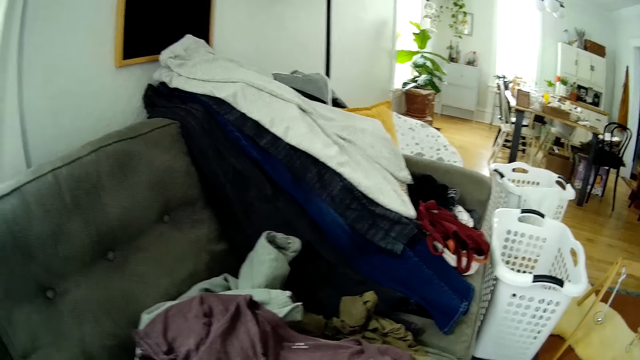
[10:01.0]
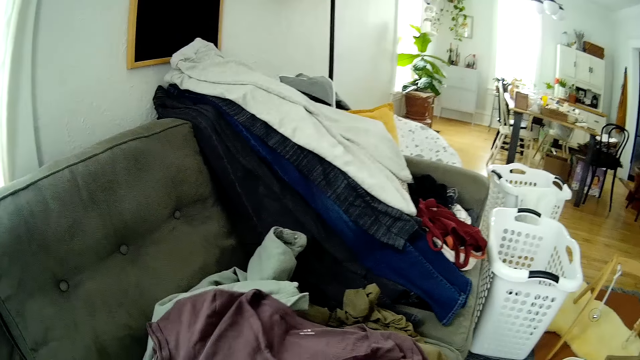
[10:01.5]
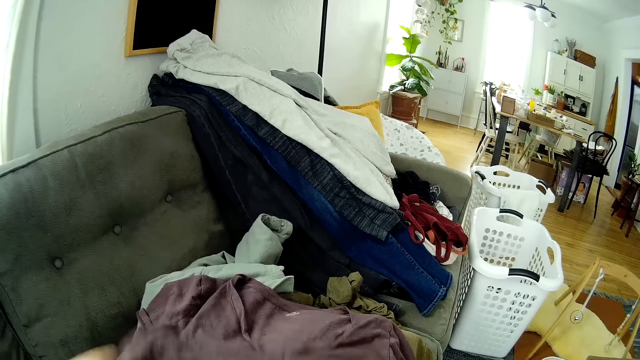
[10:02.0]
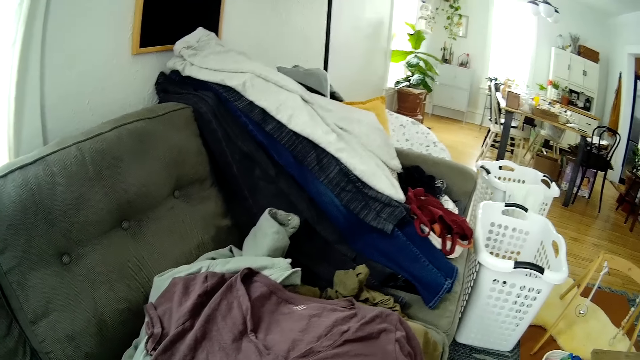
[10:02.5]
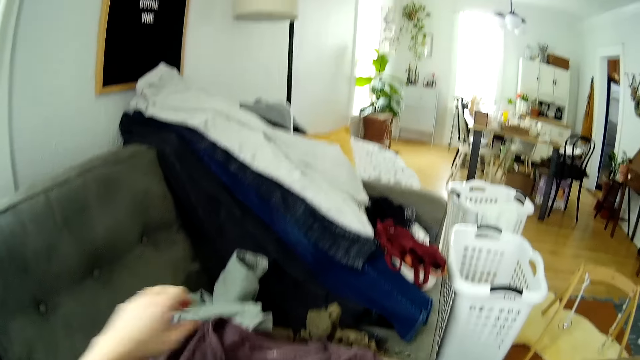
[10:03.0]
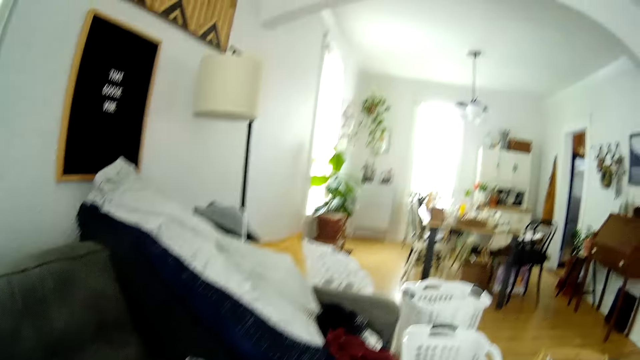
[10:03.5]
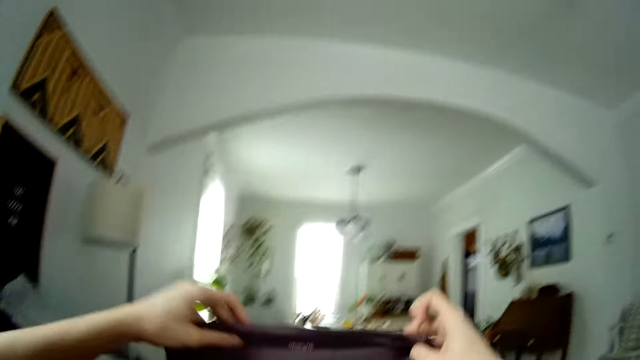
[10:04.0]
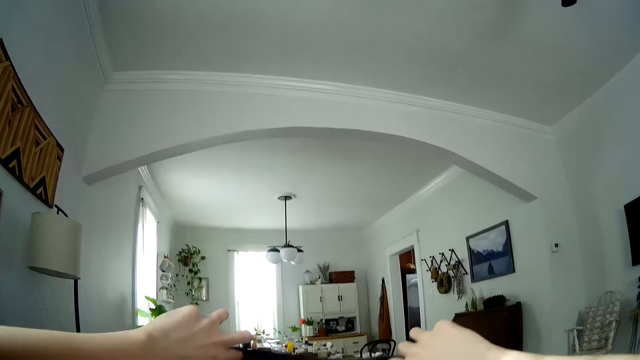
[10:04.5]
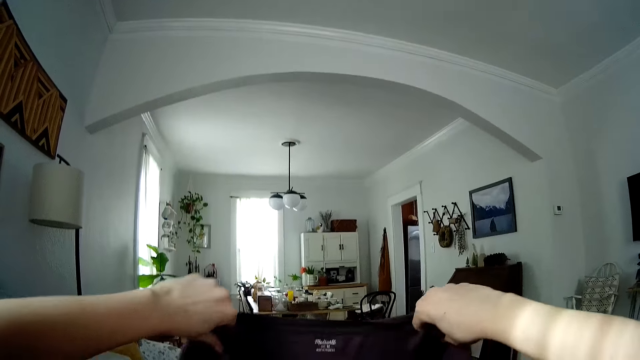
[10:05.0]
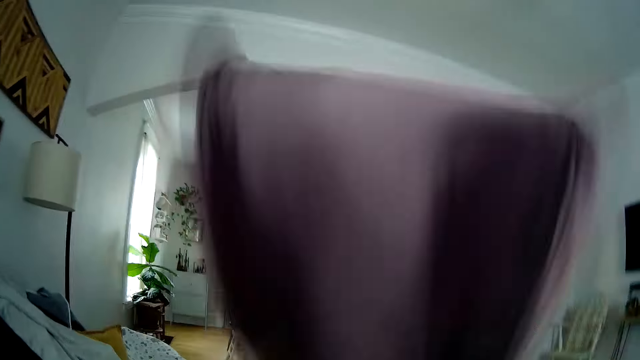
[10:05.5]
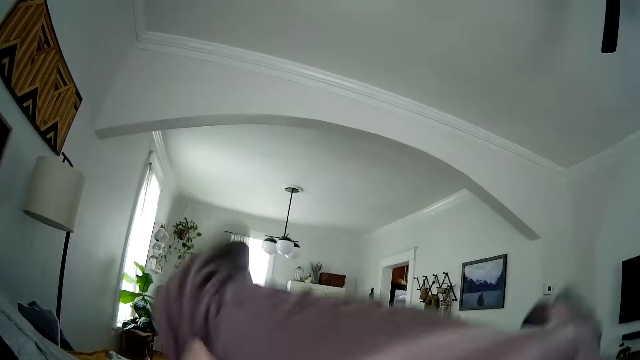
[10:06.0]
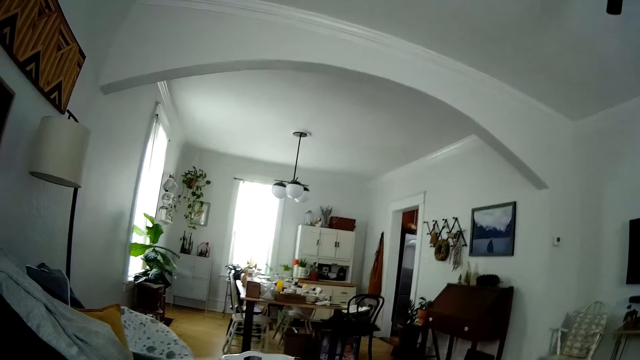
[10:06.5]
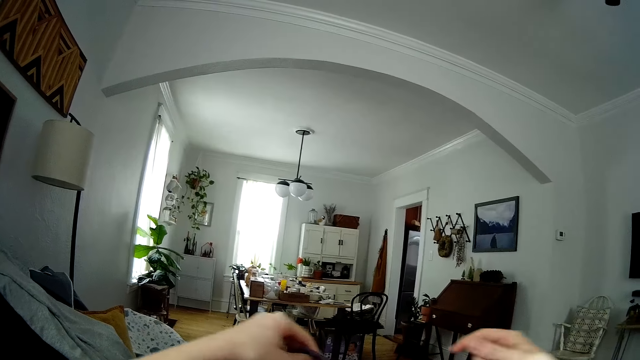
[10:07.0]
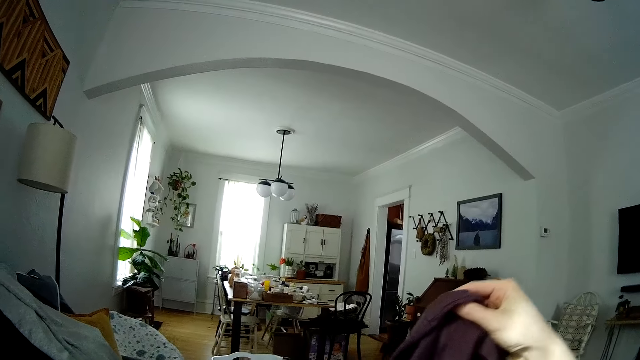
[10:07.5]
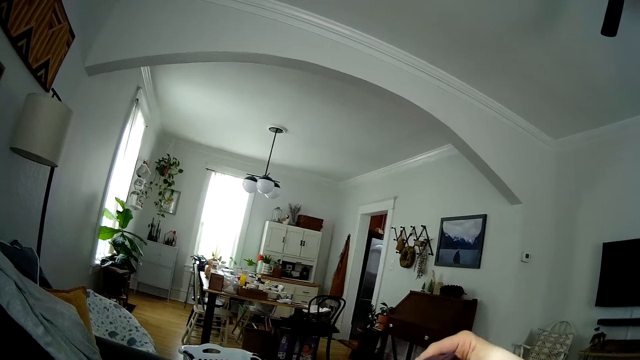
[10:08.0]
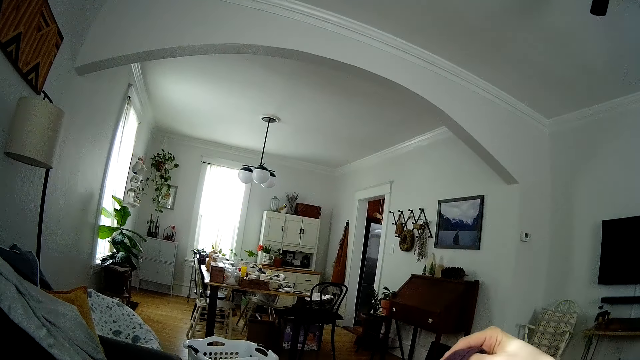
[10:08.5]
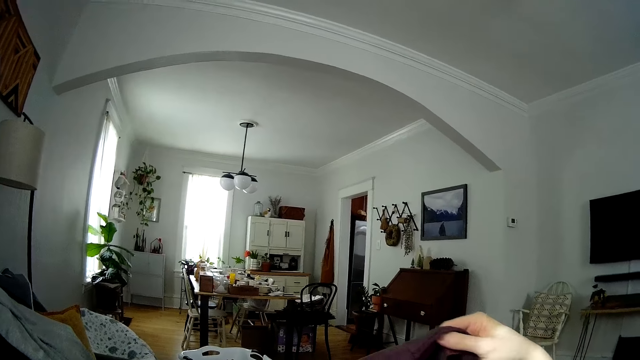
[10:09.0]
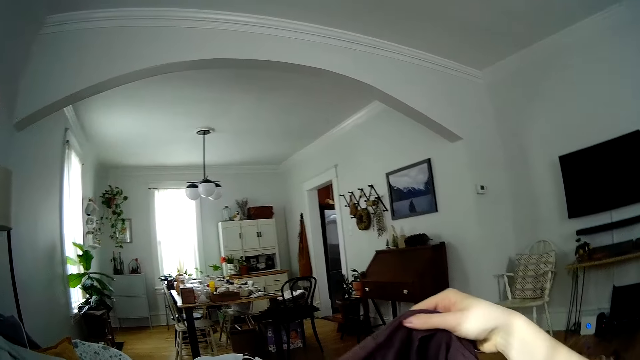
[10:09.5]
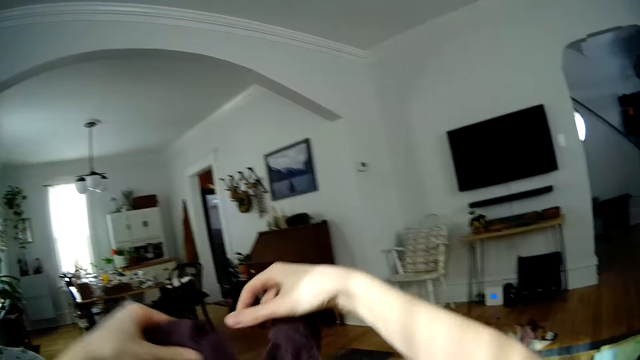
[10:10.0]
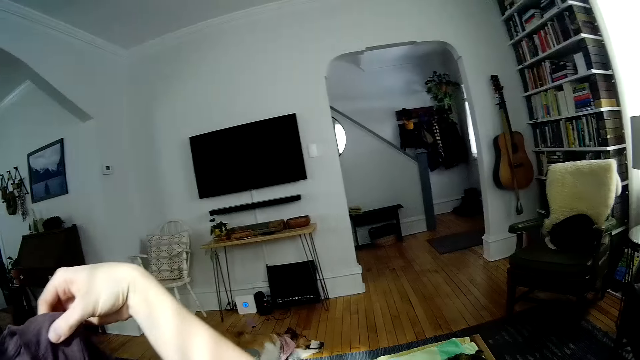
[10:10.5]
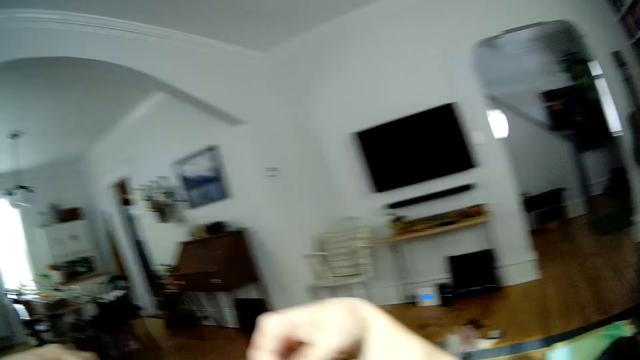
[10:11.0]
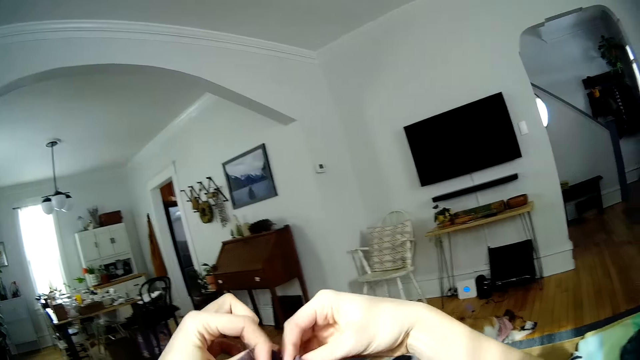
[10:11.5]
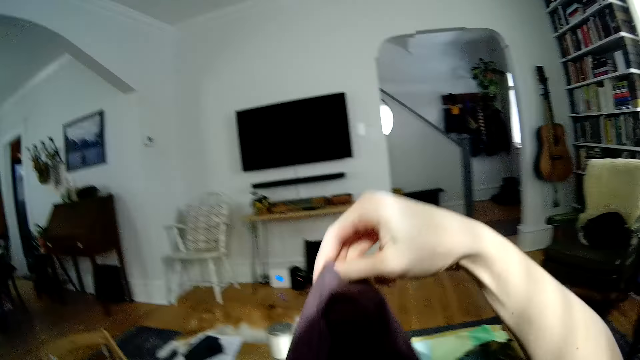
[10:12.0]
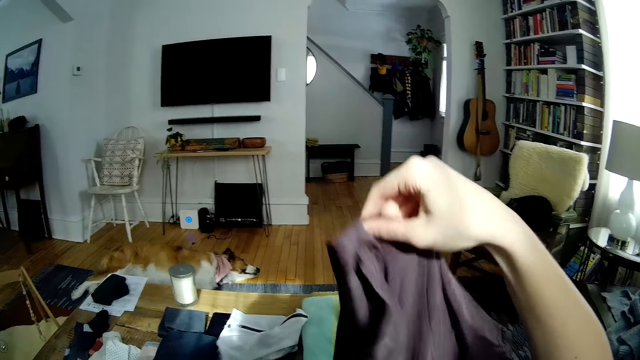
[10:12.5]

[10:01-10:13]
The camera wearer picks the cloth from the couch with her left hand. She folds the cloth with both hands.

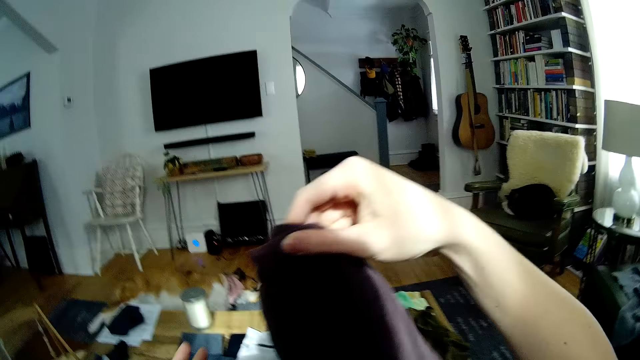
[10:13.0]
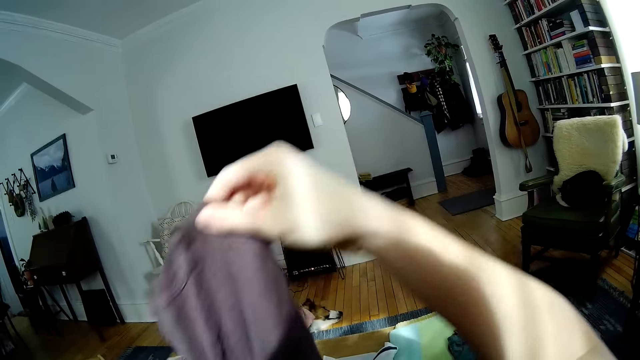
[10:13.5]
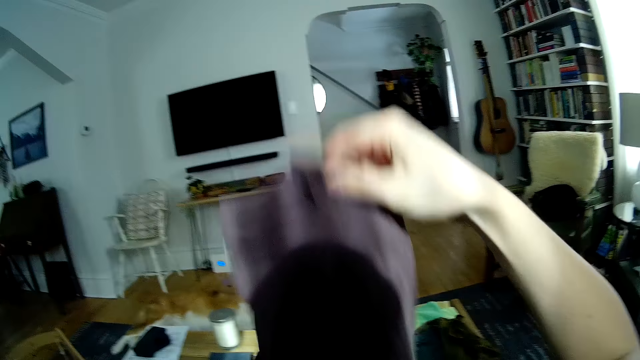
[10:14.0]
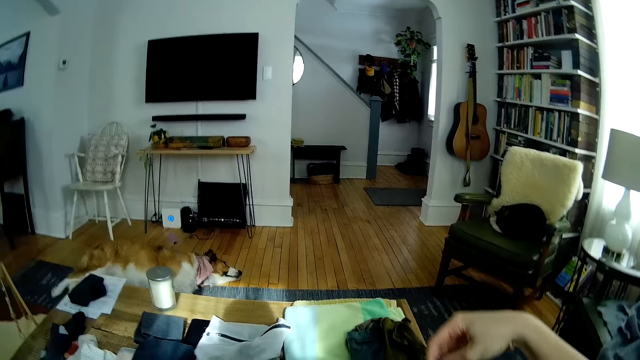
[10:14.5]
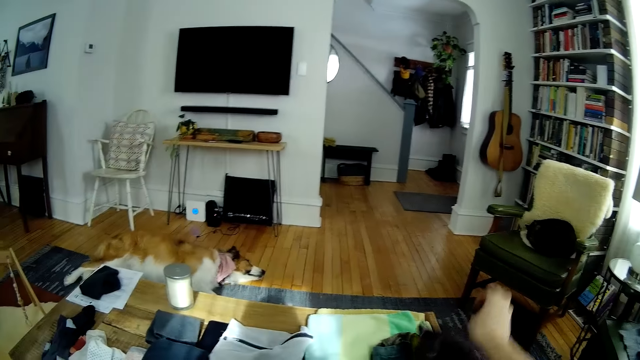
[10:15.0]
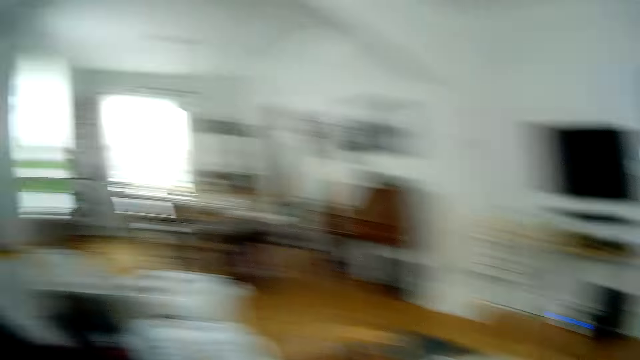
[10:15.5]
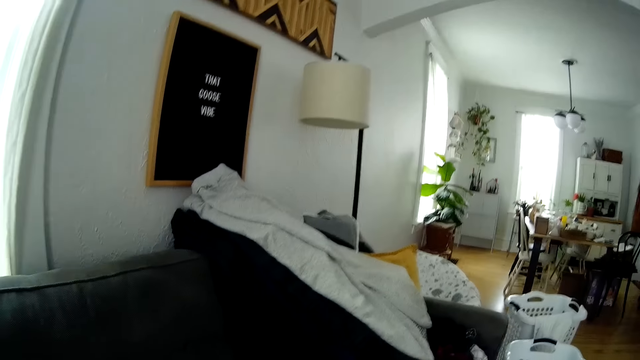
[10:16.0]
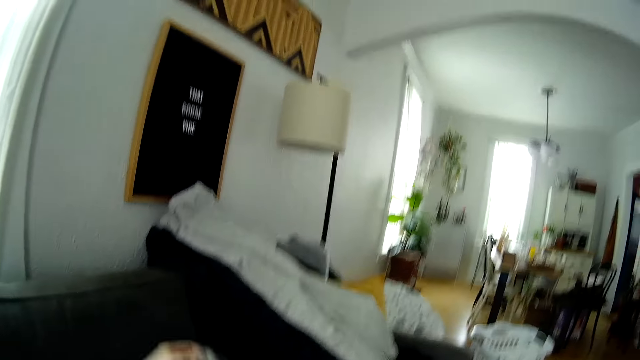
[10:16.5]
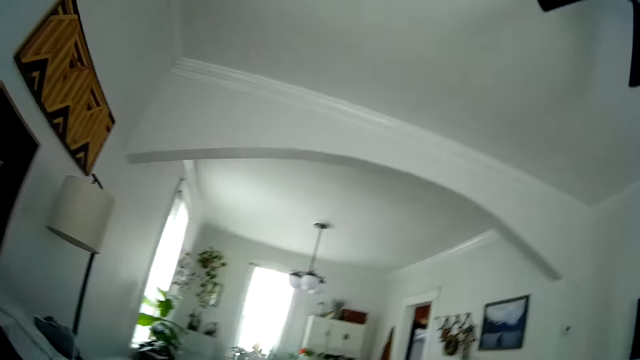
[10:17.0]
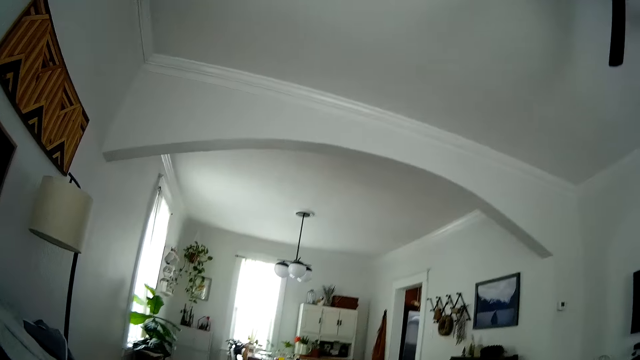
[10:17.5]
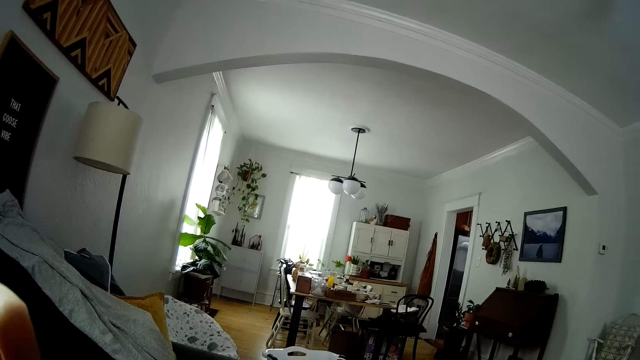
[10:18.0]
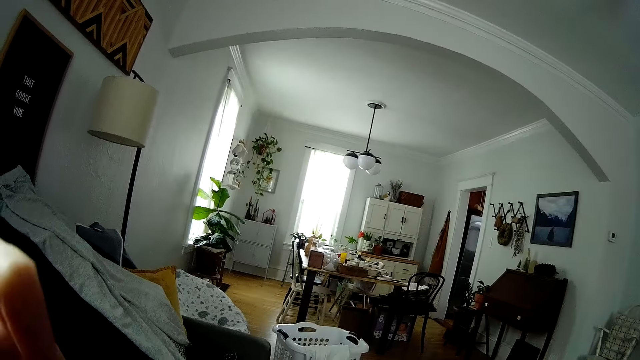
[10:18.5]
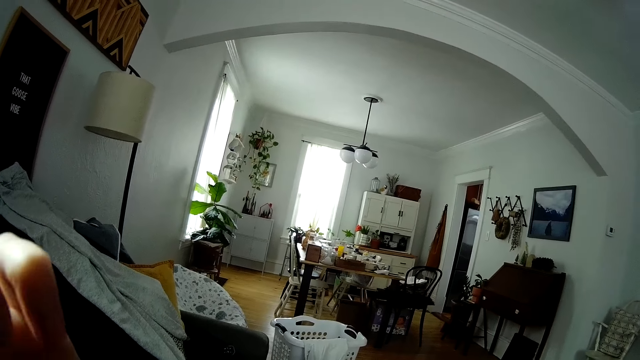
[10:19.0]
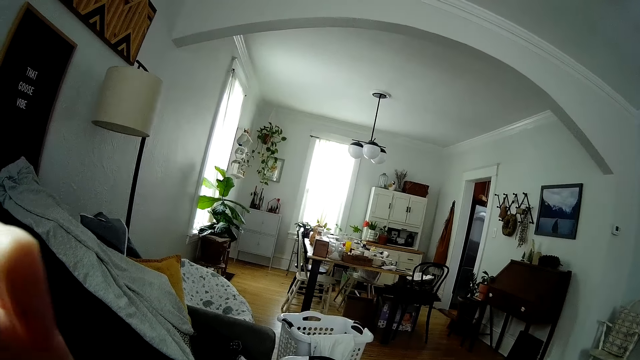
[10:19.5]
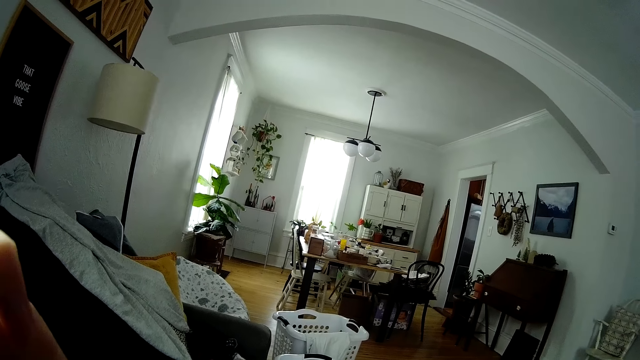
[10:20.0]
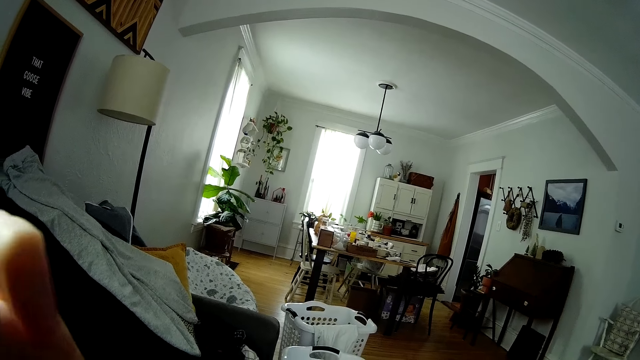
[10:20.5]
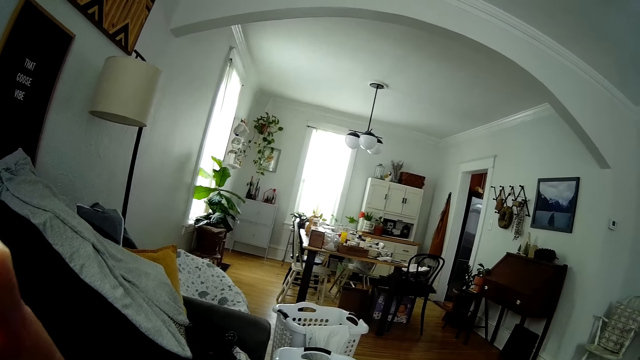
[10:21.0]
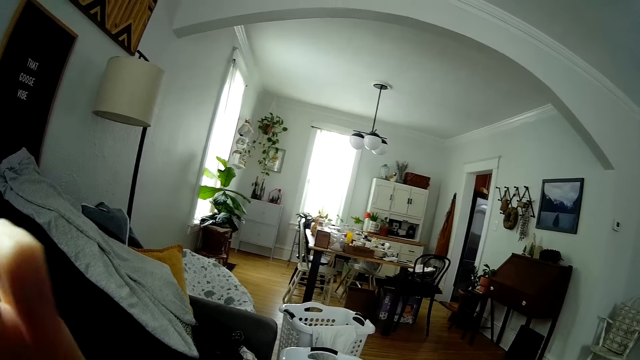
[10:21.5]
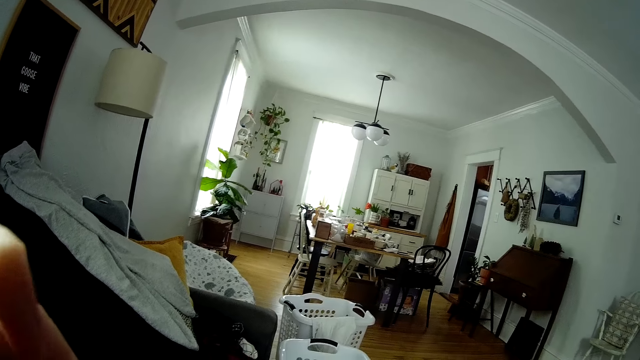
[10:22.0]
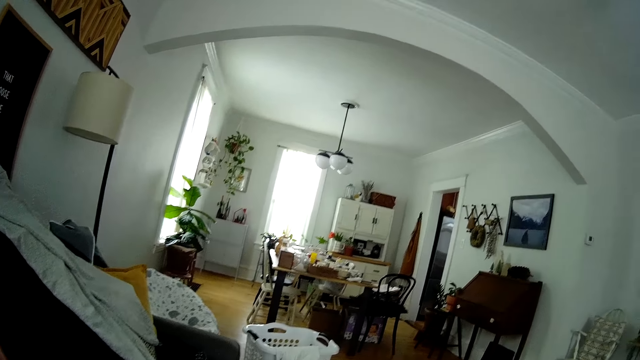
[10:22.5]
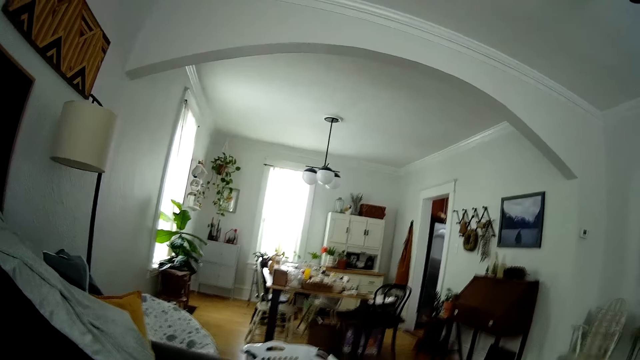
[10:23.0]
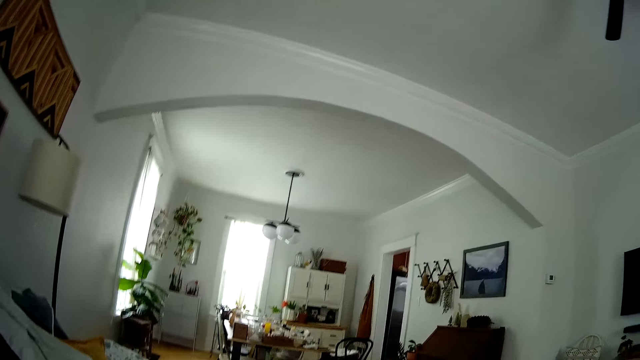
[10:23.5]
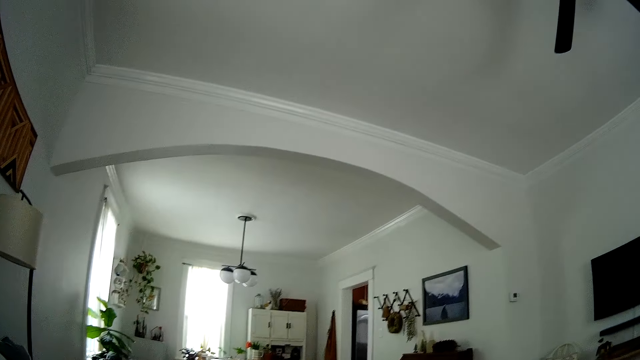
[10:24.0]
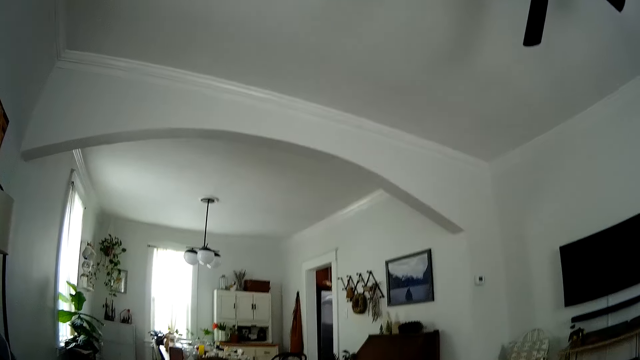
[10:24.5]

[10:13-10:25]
The camera wearer picks a cloth from the couch with her left hand. She scratches the head. She interacts with a man.
